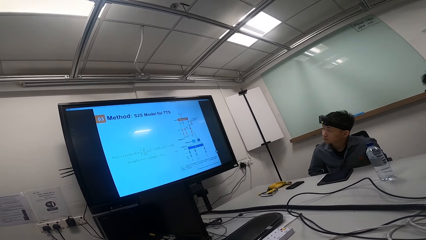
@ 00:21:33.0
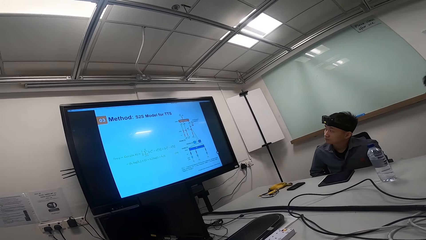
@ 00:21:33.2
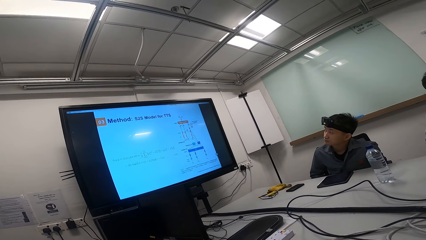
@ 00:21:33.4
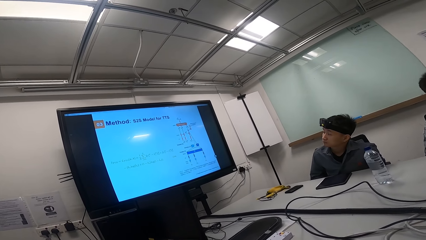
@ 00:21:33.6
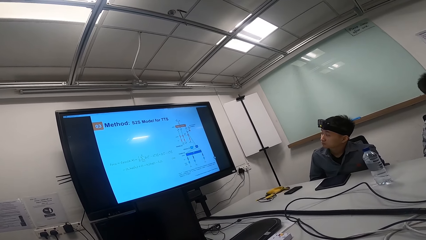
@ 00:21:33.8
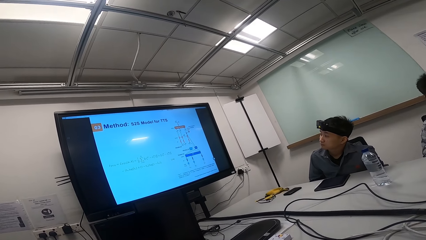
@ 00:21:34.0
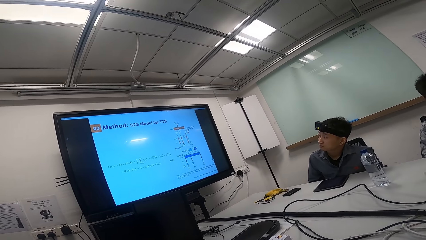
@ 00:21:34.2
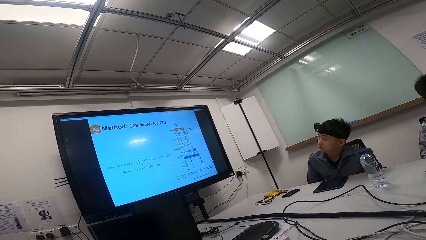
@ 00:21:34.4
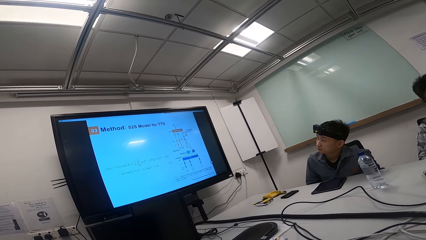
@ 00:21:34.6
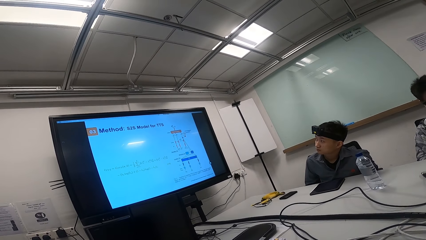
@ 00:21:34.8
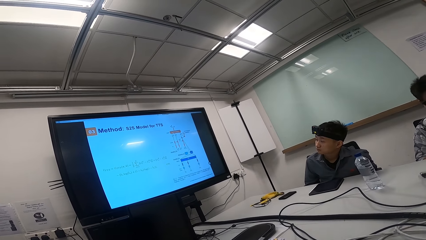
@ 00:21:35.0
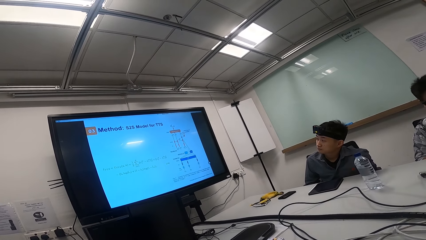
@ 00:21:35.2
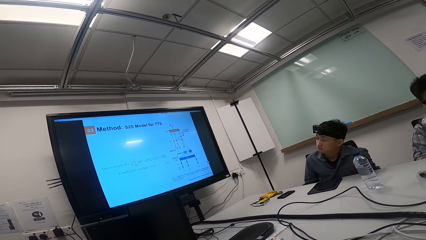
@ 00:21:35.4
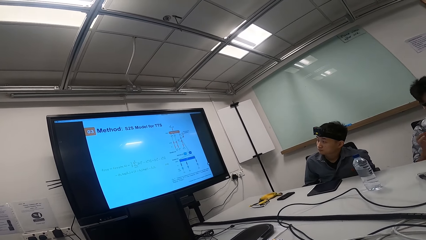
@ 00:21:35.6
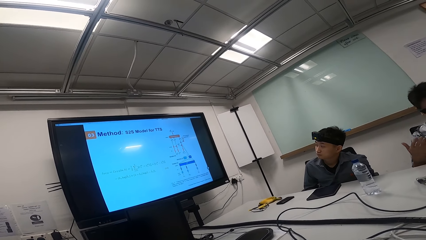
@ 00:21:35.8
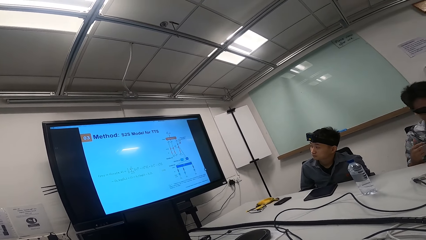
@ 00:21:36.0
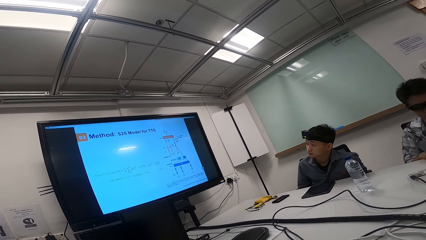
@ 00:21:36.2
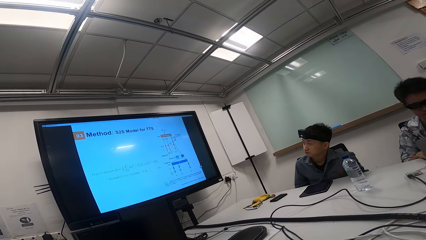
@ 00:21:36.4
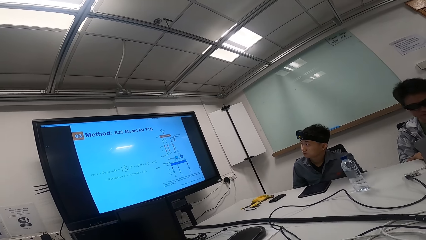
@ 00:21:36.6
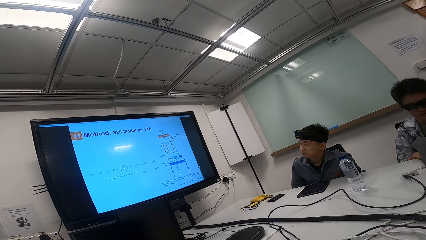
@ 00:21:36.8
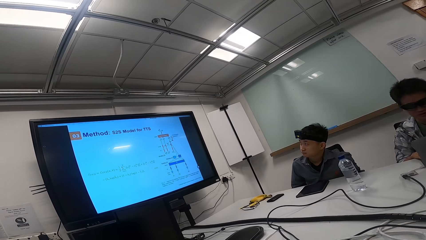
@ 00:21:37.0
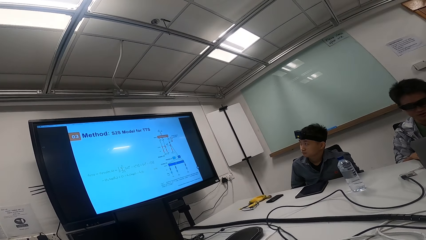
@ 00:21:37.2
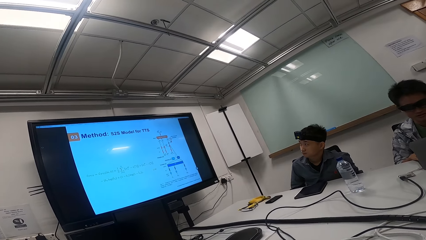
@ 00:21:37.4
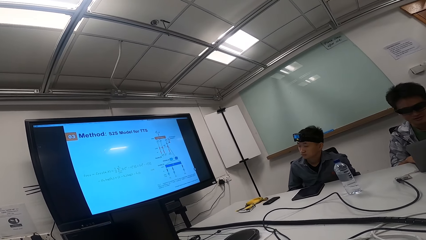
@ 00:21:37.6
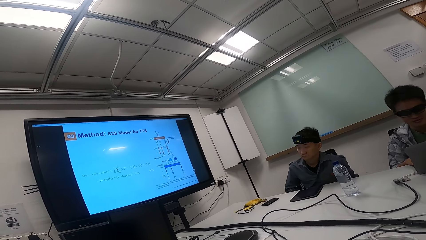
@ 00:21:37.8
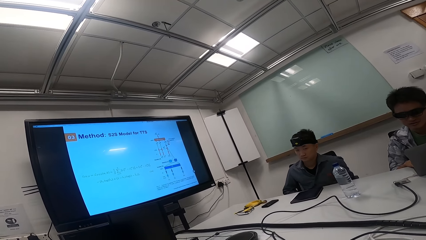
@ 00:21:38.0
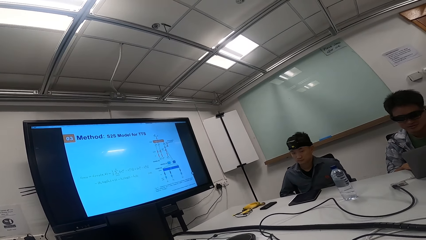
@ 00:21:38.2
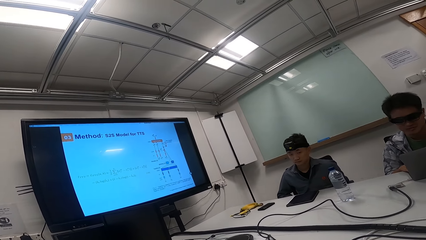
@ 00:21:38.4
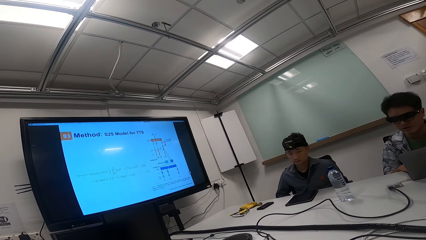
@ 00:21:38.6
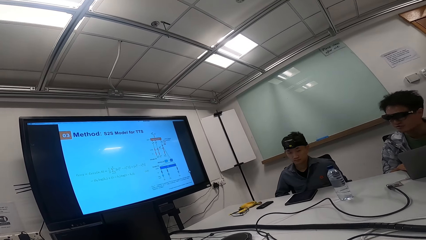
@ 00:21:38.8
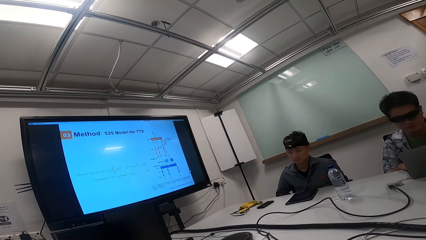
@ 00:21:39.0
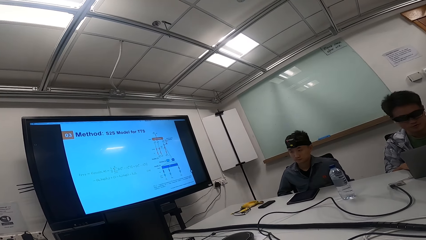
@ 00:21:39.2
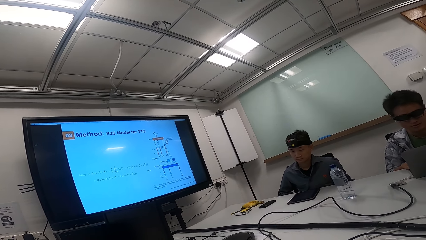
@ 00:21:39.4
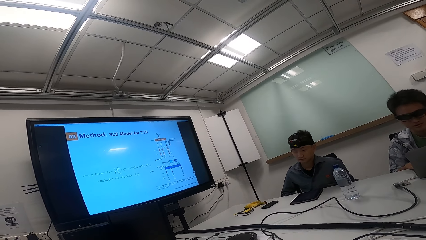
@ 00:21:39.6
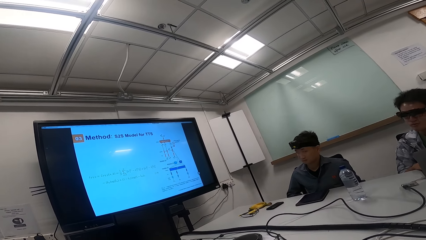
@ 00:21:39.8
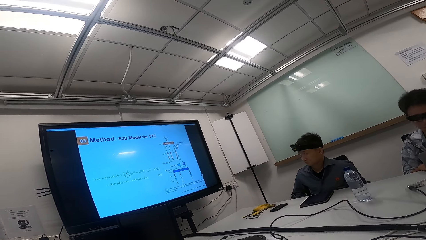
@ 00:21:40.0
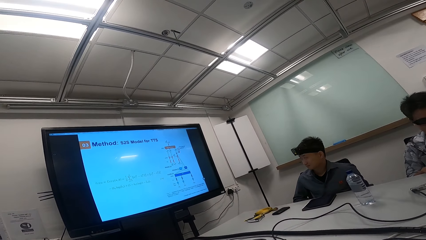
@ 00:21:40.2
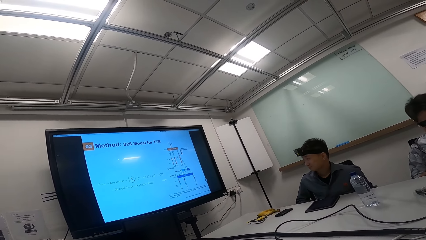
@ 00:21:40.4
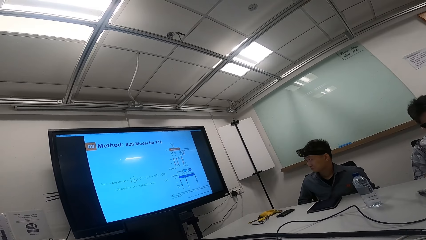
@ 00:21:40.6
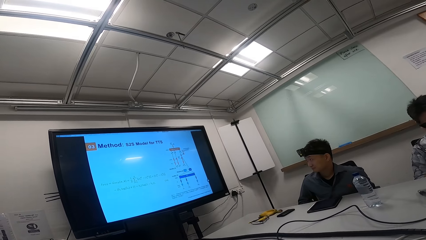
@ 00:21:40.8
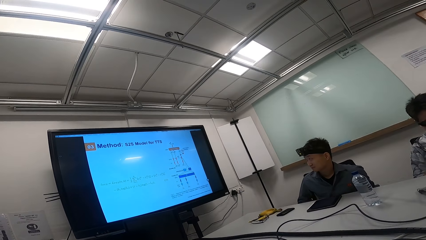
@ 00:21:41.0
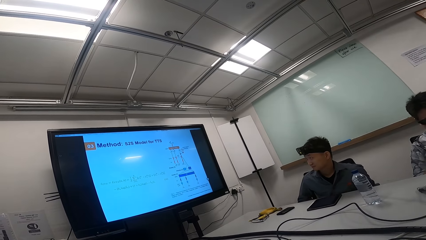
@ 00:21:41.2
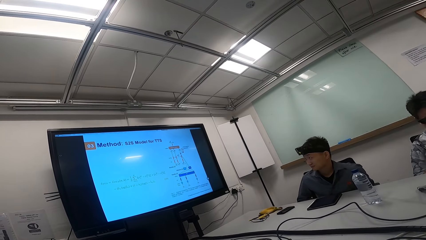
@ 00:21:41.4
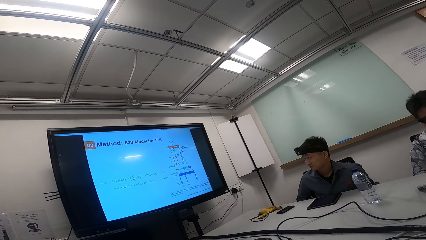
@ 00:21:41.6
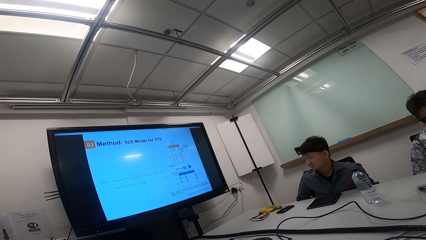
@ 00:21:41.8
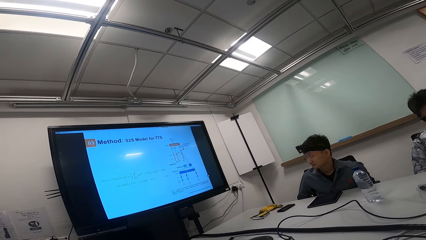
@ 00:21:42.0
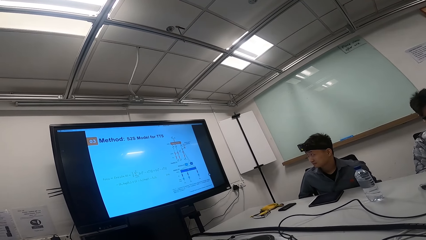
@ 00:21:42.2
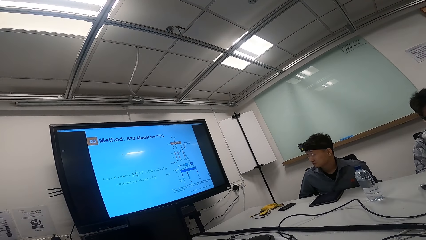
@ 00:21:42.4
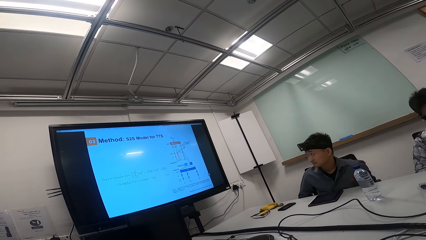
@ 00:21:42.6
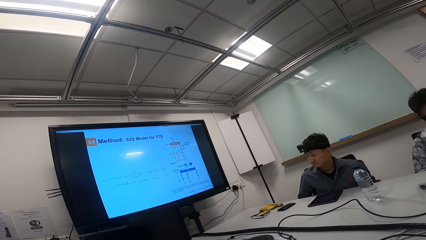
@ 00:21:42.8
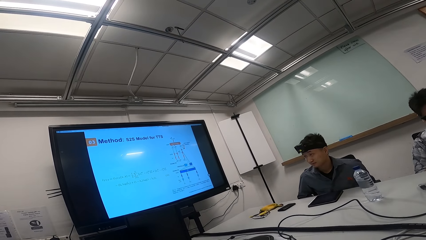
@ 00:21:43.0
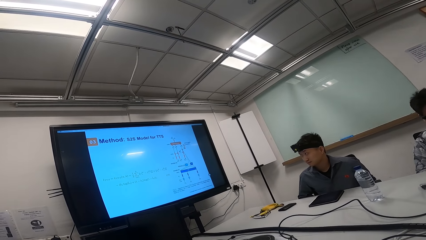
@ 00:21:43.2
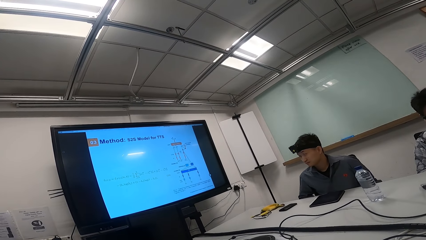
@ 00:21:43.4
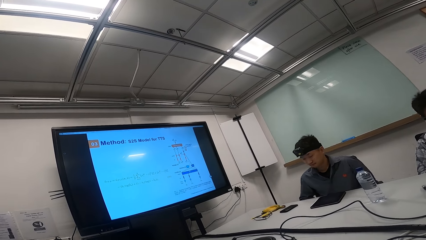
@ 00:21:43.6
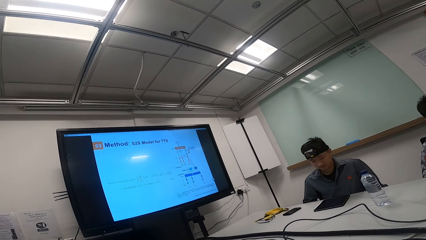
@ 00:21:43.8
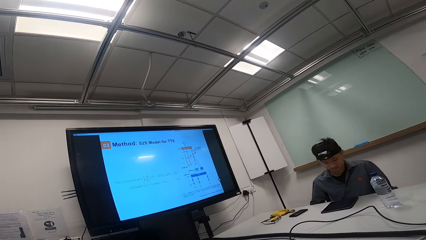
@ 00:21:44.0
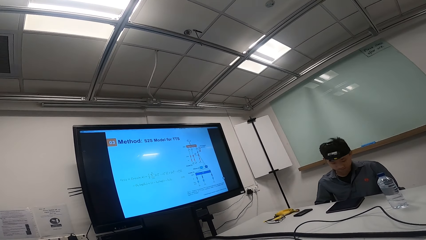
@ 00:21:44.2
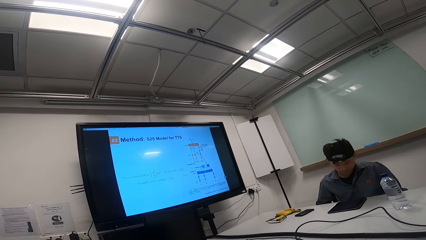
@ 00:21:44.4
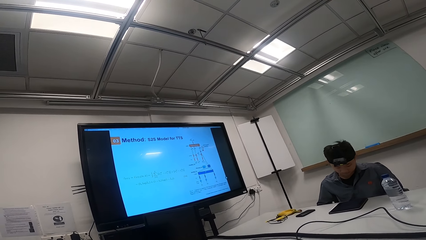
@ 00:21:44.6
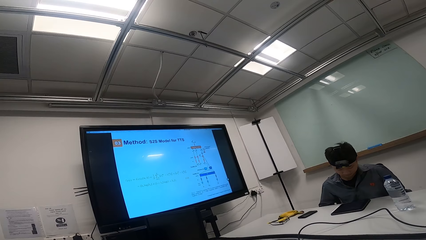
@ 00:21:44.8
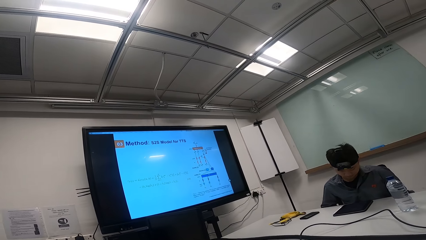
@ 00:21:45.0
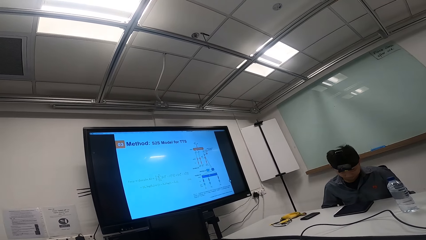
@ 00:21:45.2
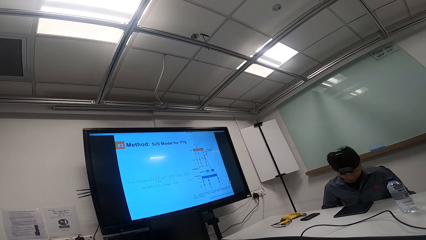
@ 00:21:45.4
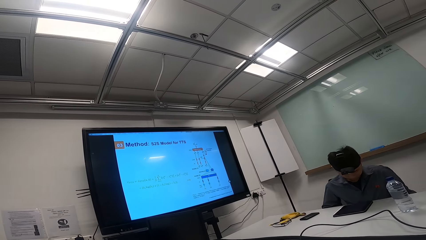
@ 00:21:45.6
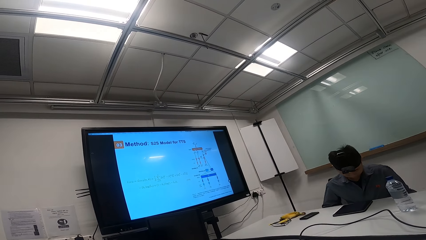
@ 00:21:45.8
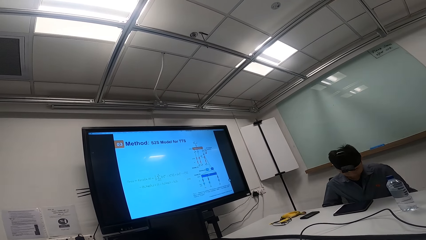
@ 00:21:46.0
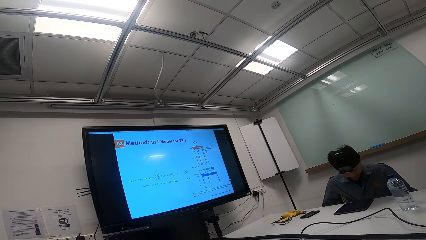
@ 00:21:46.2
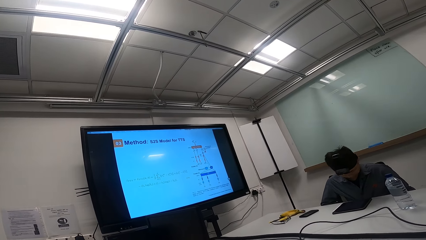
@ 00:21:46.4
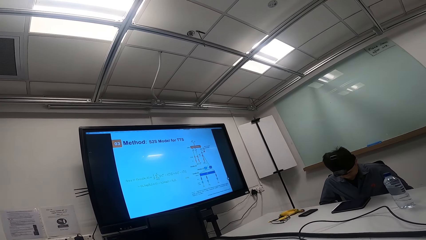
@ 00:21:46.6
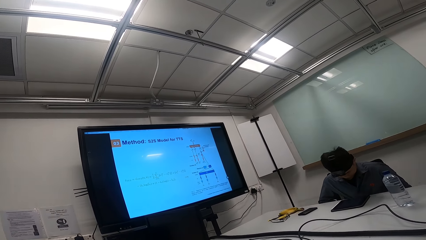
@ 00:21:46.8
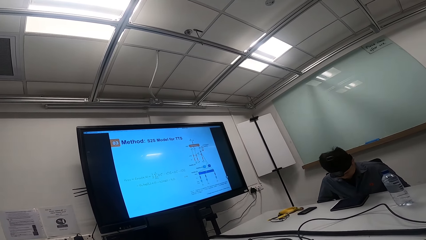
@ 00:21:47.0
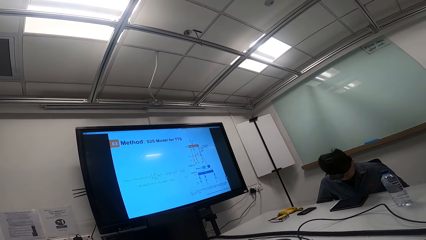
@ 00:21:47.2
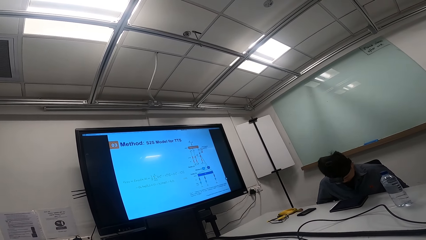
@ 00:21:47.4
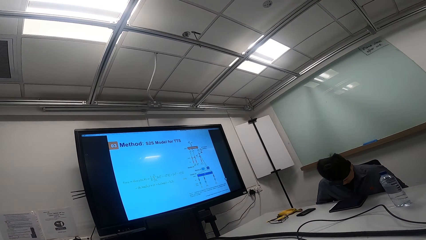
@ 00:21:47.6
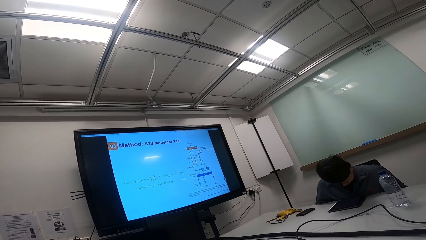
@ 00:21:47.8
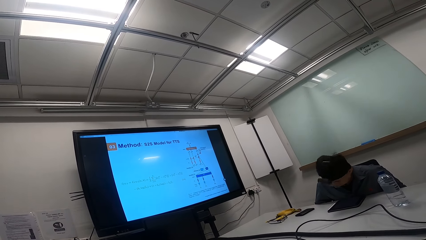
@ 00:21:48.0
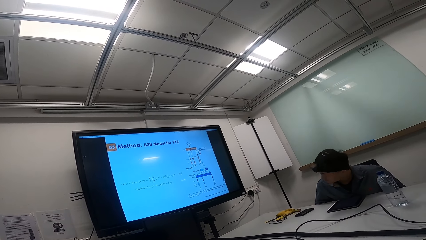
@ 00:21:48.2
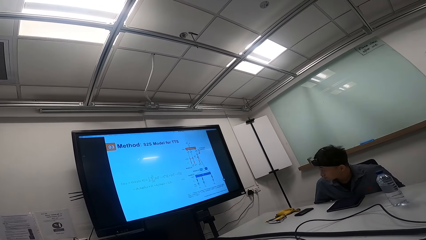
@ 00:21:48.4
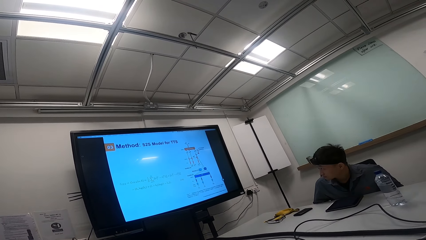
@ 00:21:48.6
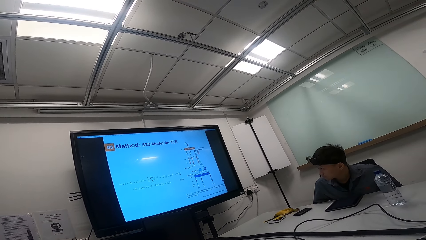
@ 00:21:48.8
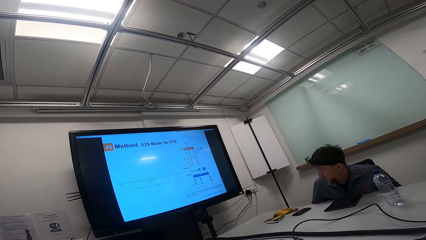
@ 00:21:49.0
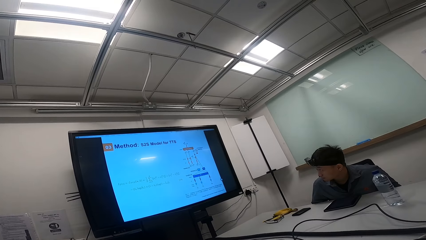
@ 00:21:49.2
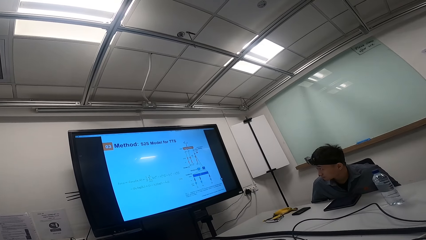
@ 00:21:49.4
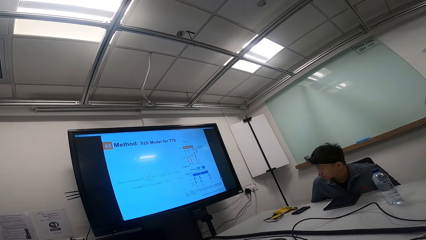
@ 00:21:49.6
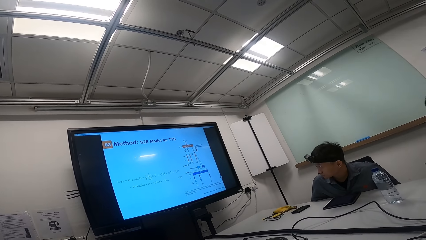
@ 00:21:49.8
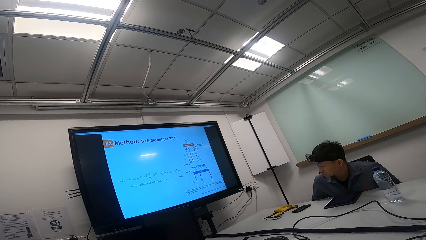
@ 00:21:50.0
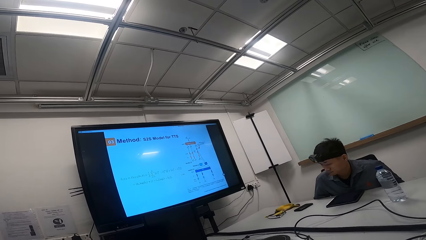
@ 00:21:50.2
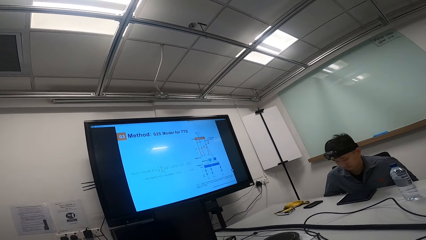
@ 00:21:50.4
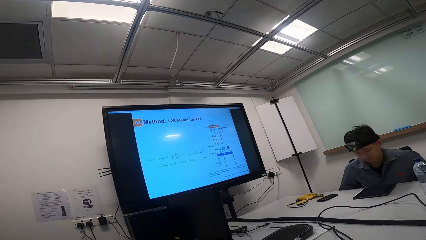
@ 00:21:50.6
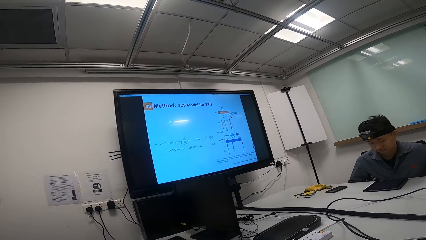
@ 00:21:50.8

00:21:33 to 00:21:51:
The camera wearer looks at the television. A person looks at the tablet. The person looks down. The person looks at the television.
